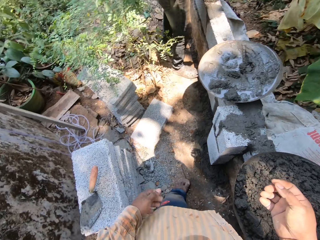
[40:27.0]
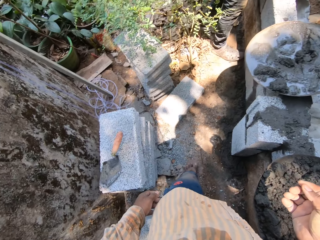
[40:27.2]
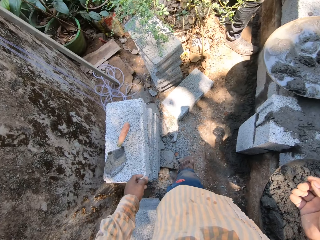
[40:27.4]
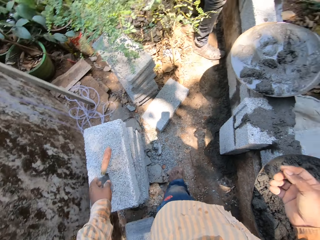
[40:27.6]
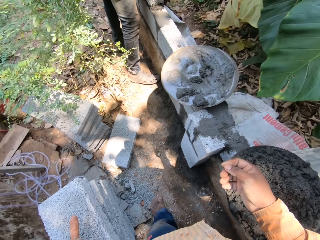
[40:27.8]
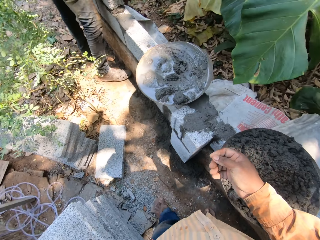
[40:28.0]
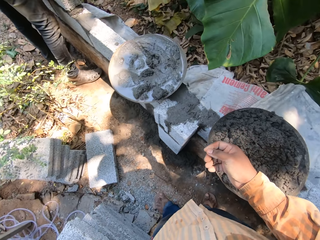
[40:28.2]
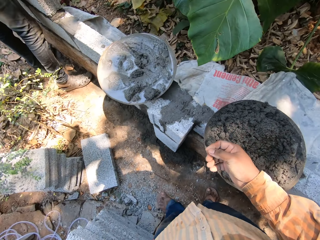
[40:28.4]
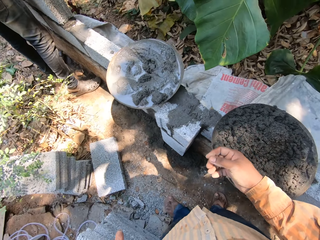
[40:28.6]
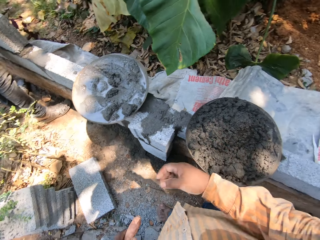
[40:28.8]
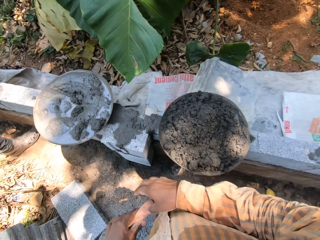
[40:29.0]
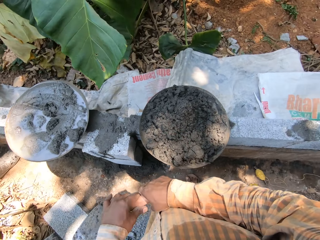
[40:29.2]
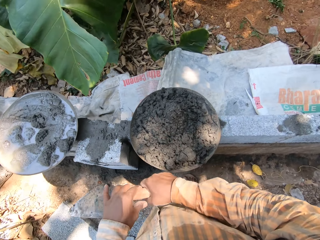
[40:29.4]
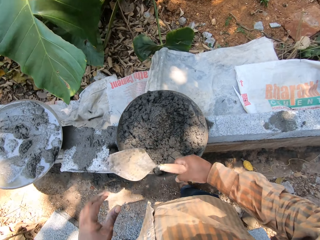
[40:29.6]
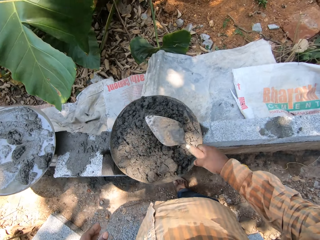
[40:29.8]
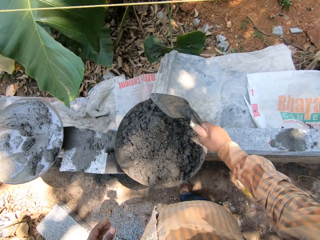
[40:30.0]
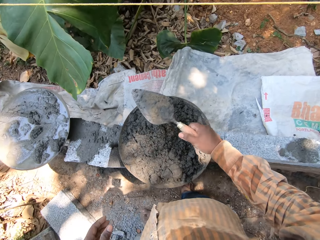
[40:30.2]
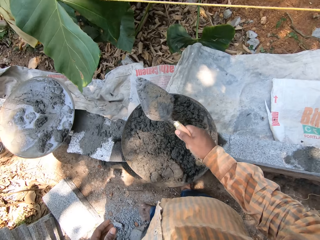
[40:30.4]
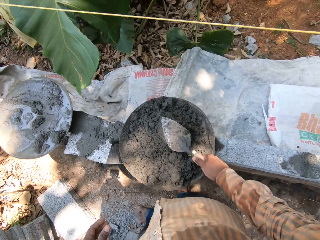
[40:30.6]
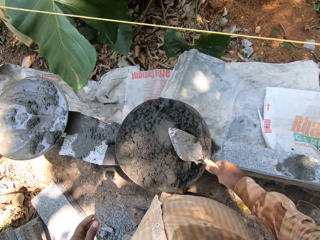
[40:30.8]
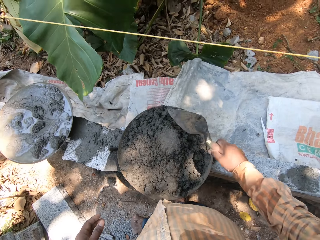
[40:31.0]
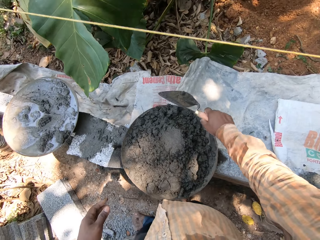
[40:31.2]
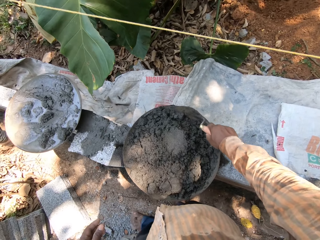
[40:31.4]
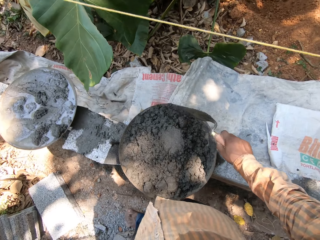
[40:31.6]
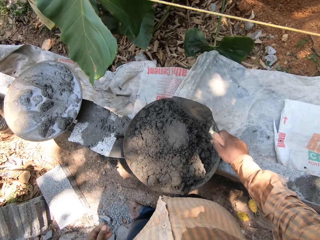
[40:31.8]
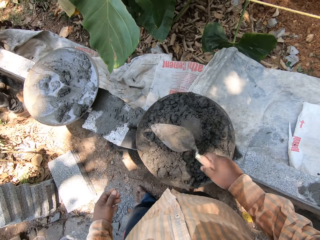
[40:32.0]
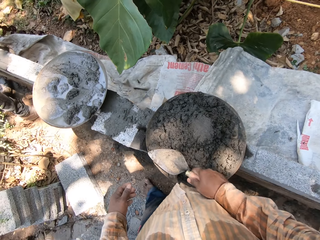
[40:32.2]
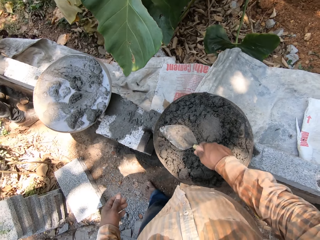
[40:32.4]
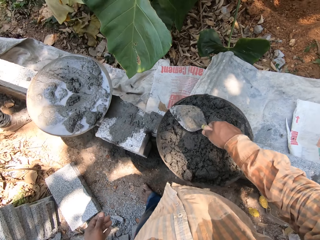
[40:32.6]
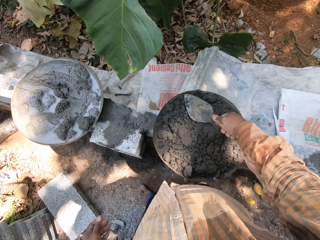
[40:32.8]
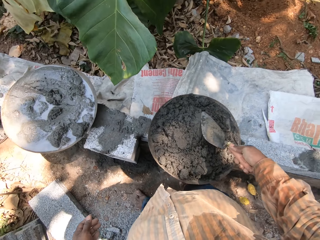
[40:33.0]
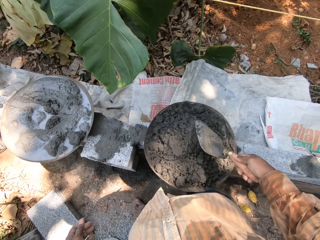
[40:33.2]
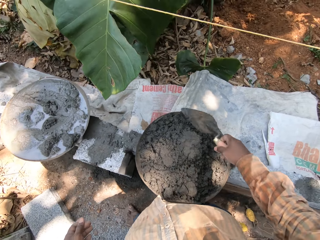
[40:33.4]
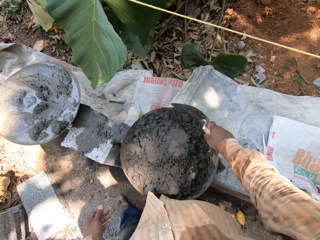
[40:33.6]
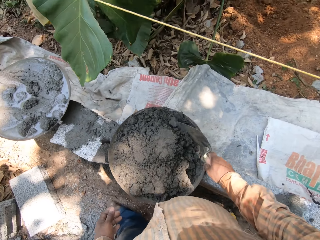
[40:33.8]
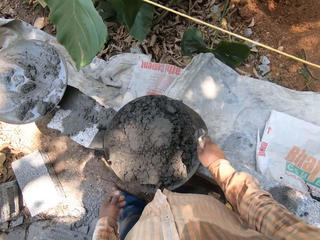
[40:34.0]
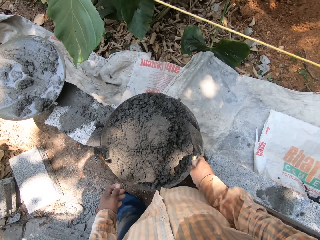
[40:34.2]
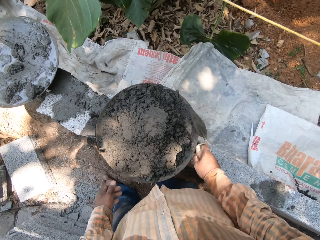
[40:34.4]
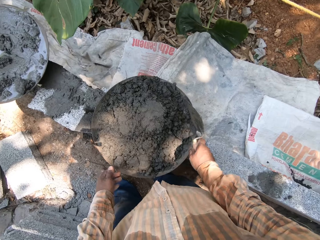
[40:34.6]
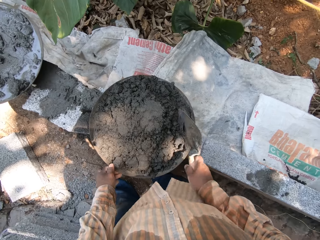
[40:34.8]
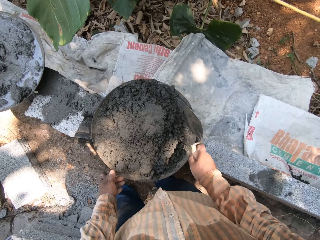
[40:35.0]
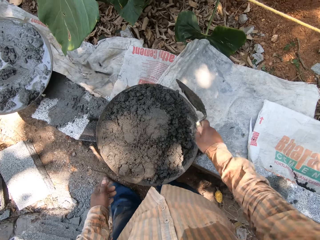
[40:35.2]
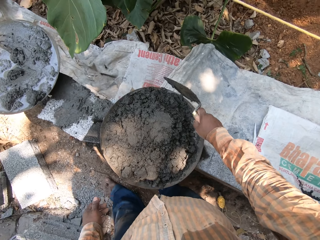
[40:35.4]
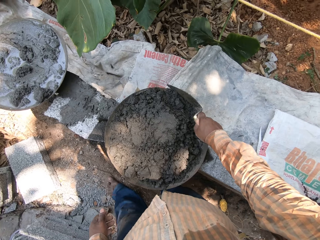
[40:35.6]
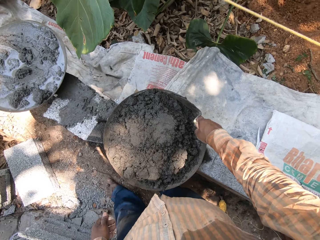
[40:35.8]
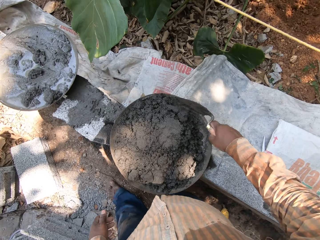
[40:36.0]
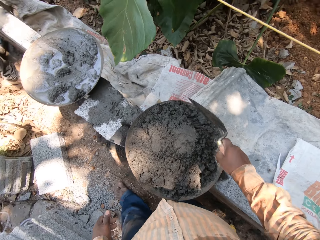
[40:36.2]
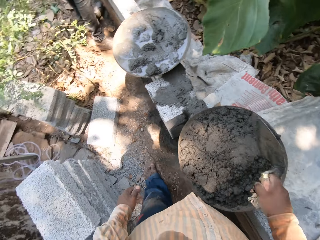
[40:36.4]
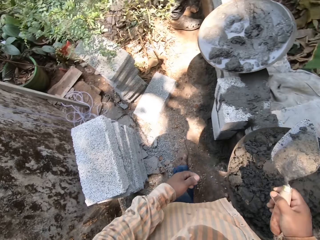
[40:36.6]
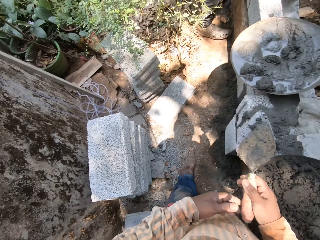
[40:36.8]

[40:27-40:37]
The camera wearer picks up a trowel. He passes the trowel from his left hand to his right hand. He spreads concrete with the trowel. He mixes cement in the pan with the trowel in his right hand.

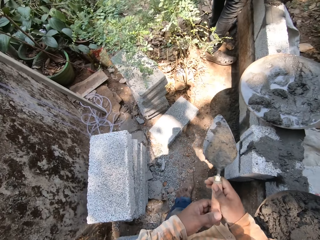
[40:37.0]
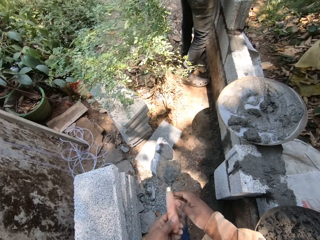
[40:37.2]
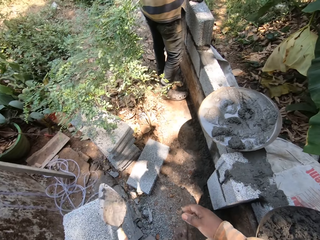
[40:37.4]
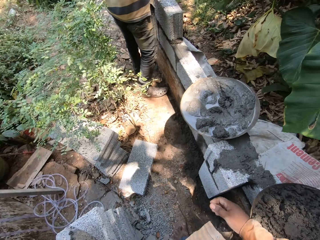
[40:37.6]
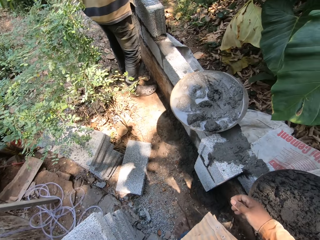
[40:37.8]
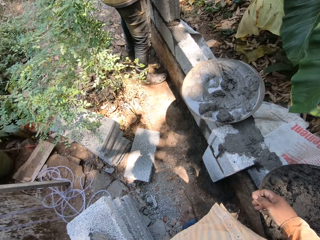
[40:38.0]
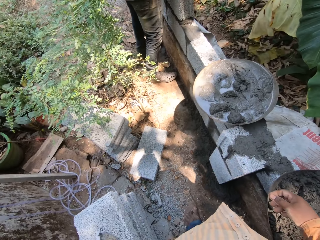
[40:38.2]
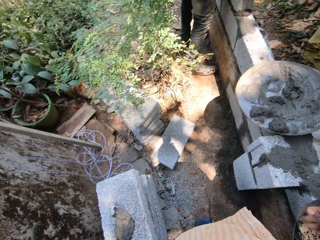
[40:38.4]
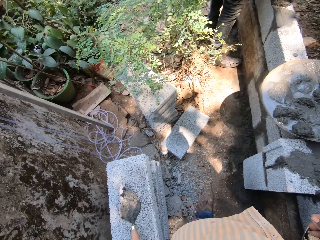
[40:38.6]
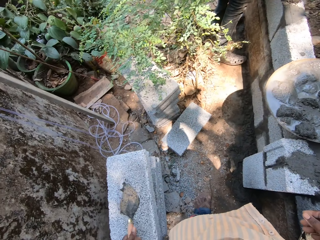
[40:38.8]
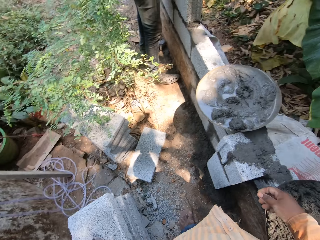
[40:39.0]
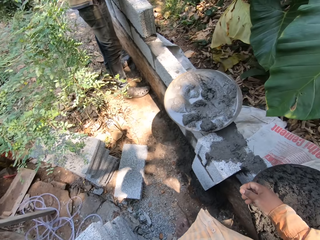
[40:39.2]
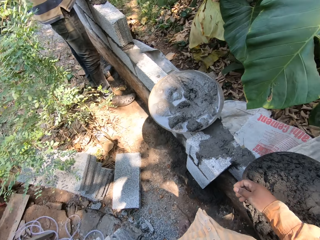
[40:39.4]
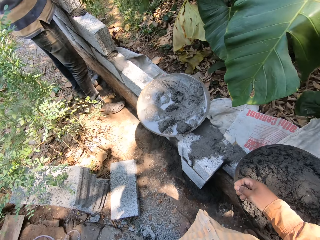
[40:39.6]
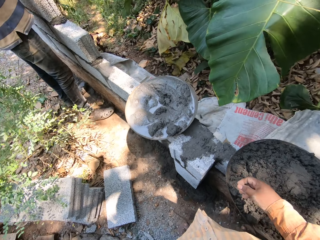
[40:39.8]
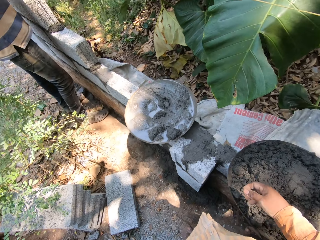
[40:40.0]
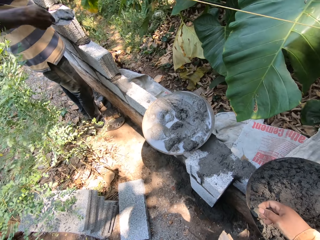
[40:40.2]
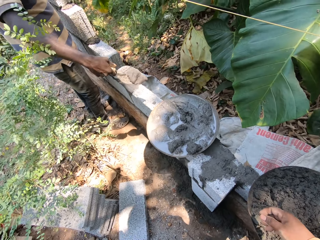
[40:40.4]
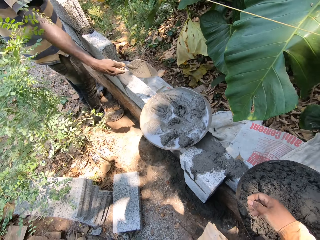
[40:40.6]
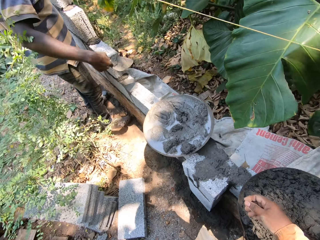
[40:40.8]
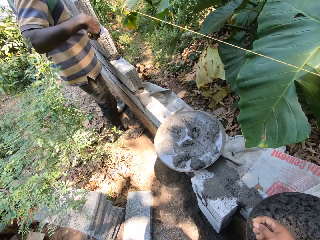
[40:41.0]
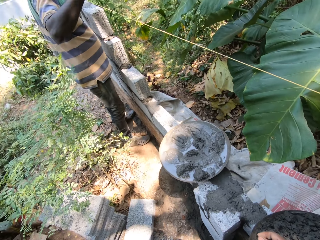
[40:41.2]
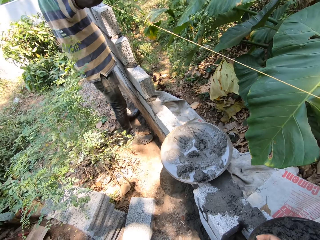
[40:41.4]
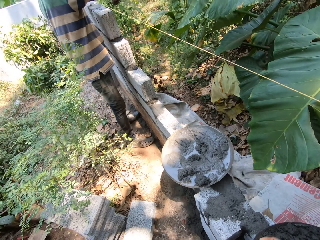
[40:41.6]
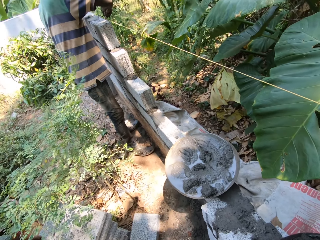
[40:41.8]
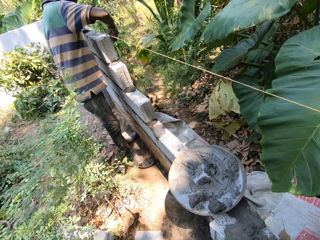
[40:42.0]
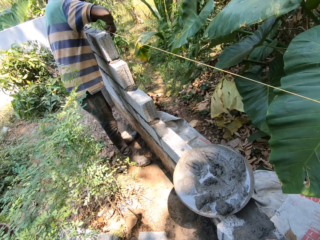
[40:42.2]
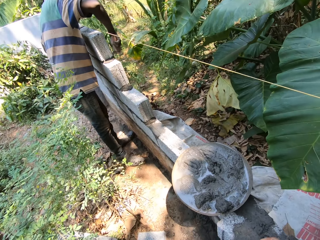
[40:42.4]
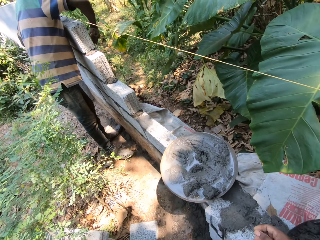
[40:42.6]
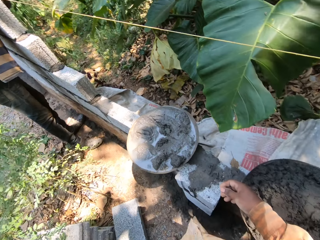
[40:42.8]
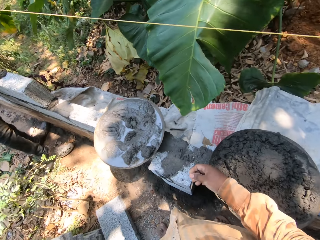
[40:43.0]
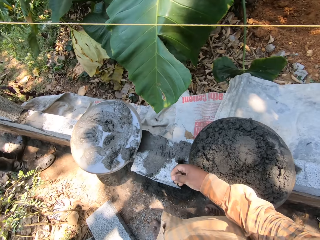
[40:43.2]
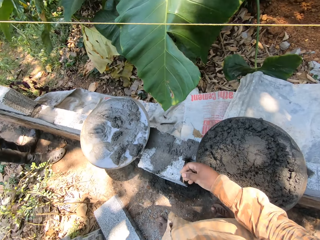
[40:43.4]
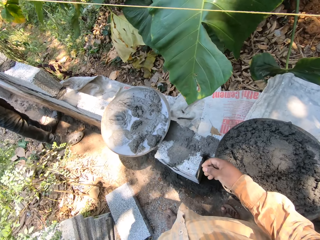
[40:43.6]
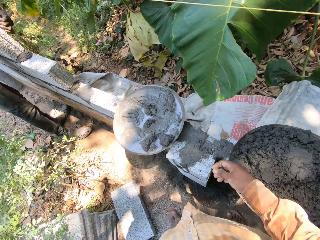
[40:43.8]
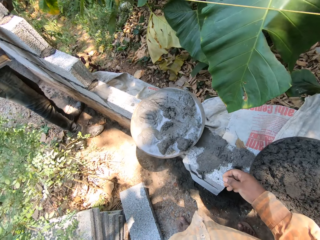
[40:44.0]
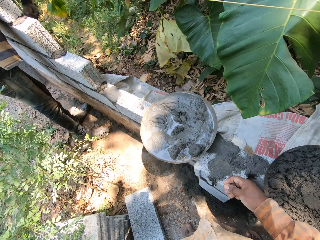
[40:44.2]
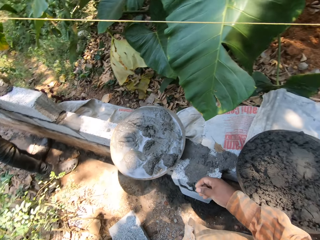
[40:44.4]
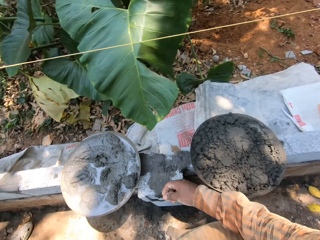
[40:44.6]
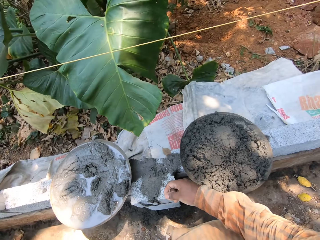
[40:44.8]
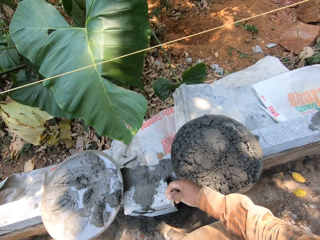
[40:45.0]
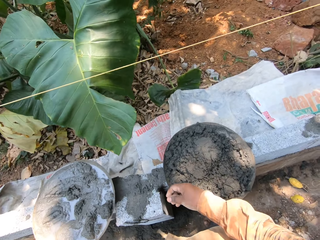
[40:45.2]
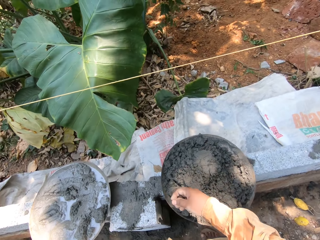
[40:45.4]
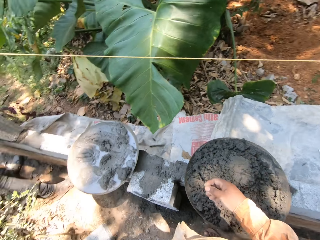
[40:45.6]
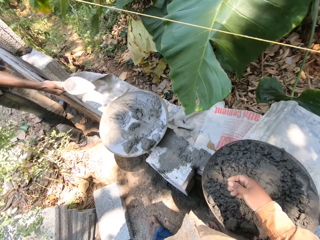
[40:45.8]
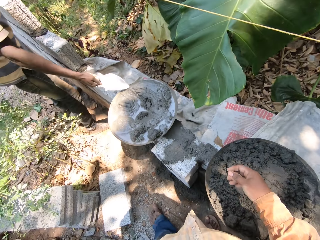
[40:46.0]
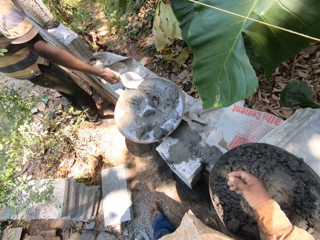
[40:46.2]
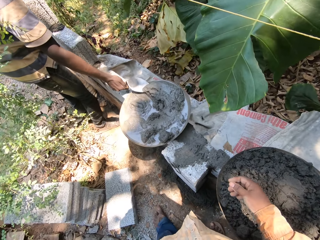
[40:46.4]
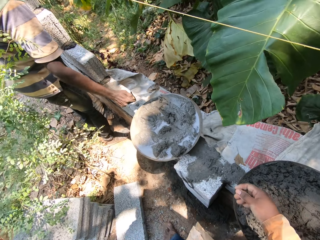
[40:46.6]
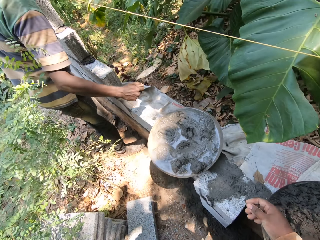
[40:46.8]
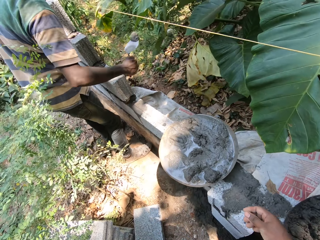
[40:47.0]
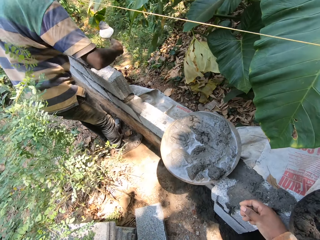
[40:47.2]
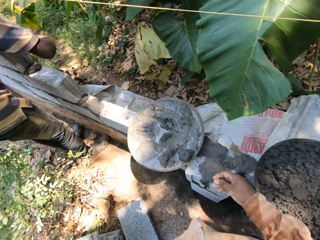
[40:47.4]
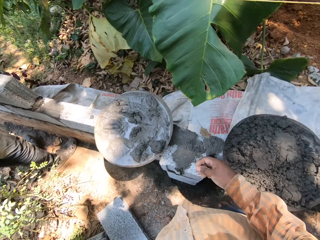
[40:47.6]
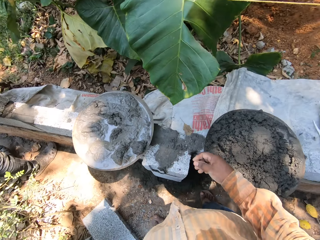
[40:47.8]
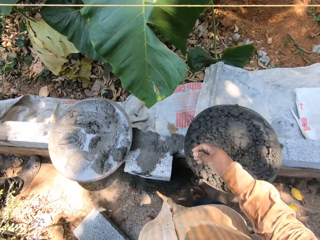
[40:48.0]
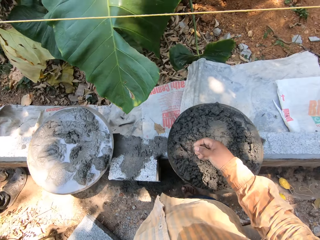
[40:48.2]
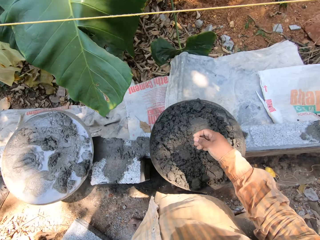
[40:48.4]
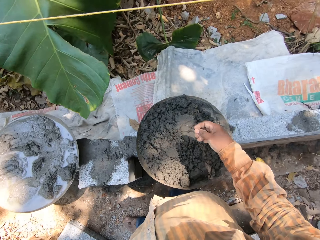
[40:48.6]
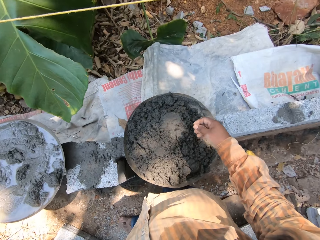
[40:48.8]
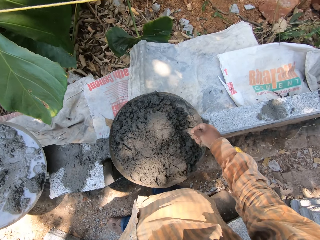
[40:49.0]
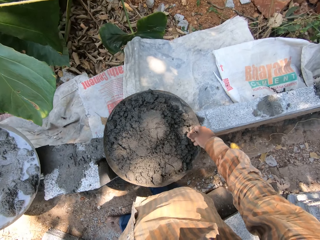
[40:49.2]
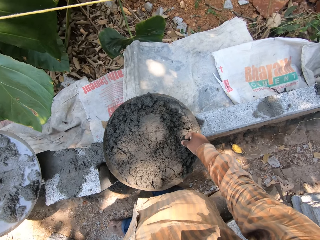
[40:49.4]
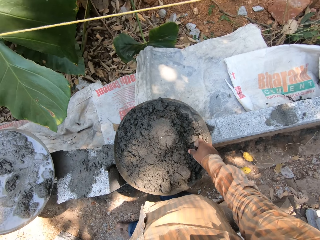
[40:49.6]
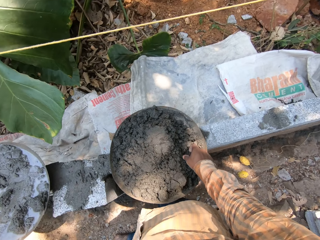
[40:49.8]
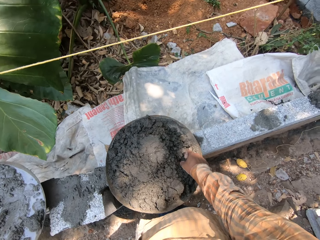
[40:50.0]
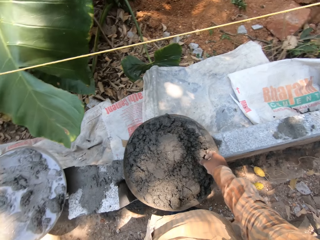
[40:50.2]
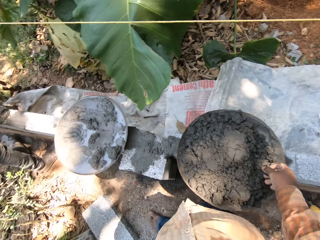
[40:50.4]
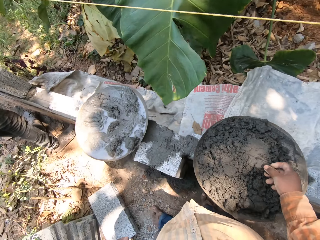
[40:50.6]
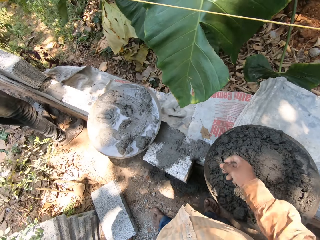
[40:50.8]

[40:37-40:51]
The camera wearer passes the trowel from his right hand to his left hand. He drops the trowel on the stack of cement blocks with his left hand. A man converses with another man. The camera wearer looks around. Another man drops cement into the pan with the trowel in his right hand. The man spreads cement on the wall with the trowel in his right hand. Another man takes mortar from the headpan on the wall with the bricklayer's trowel in his right hand. The camera wearer takes a lump of mortar from the headpan on the wall with his right hand.
